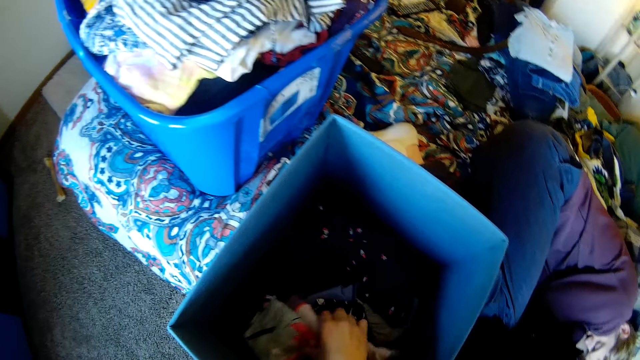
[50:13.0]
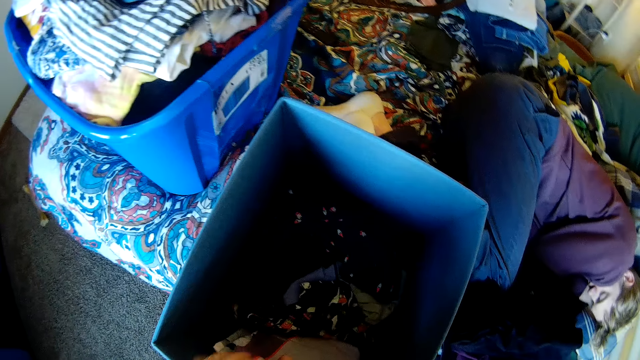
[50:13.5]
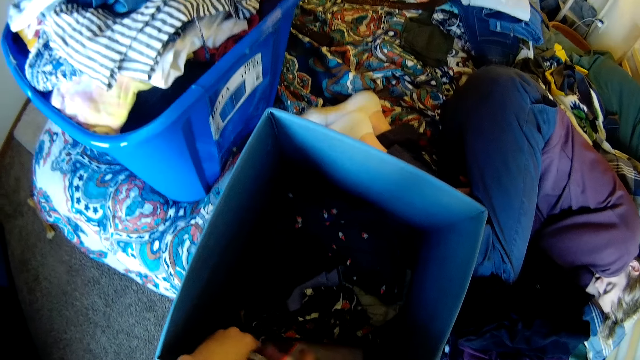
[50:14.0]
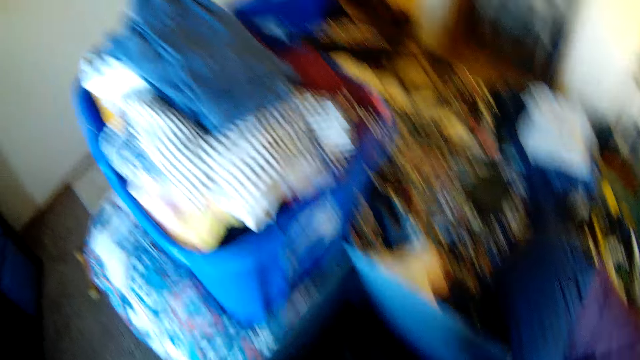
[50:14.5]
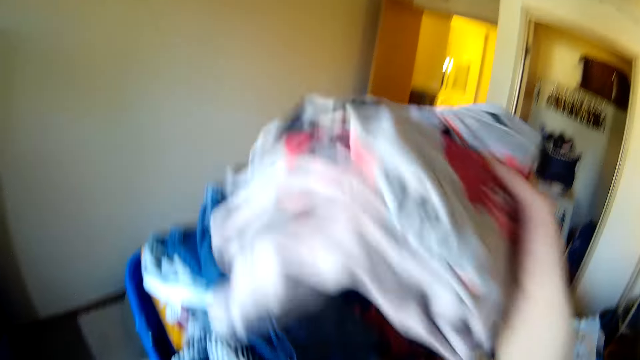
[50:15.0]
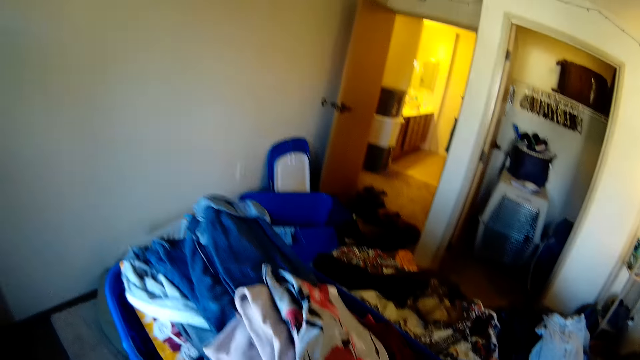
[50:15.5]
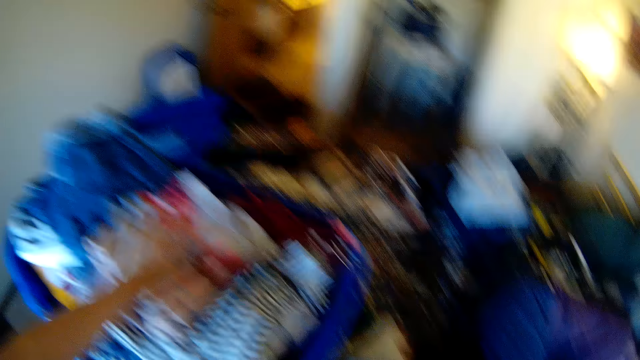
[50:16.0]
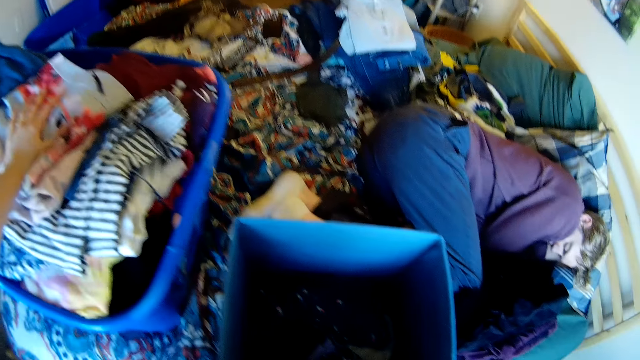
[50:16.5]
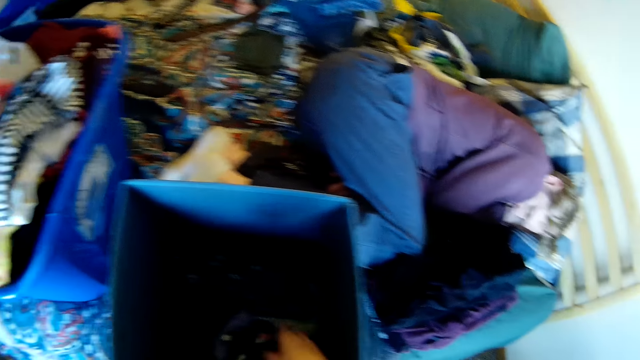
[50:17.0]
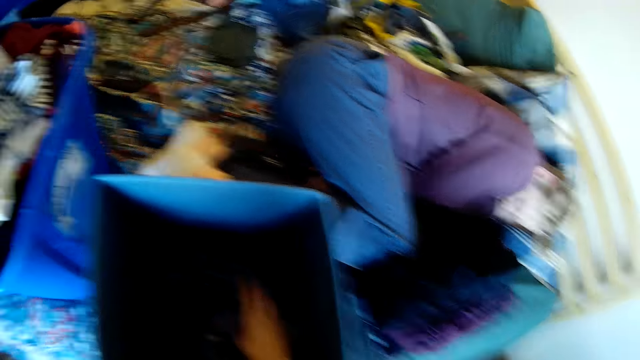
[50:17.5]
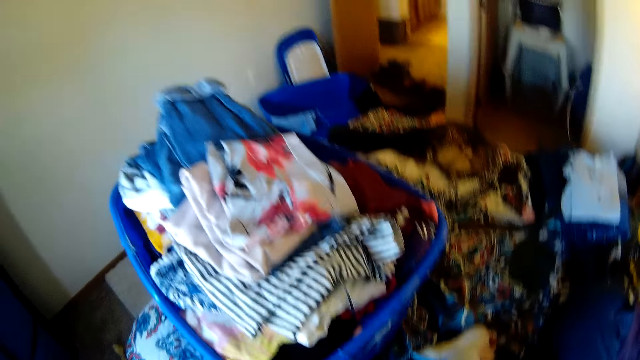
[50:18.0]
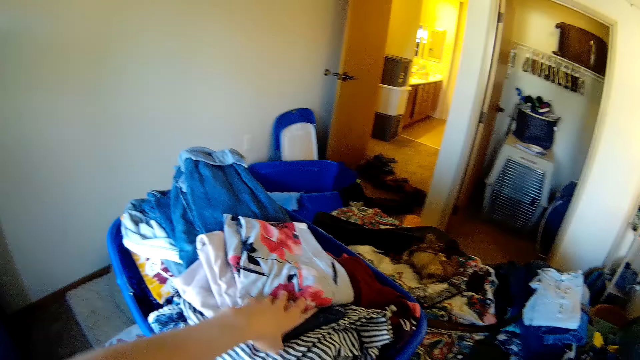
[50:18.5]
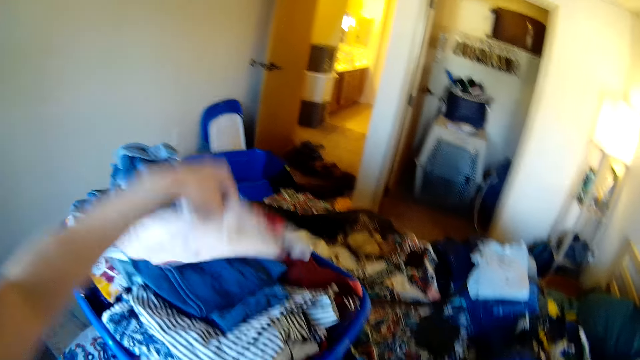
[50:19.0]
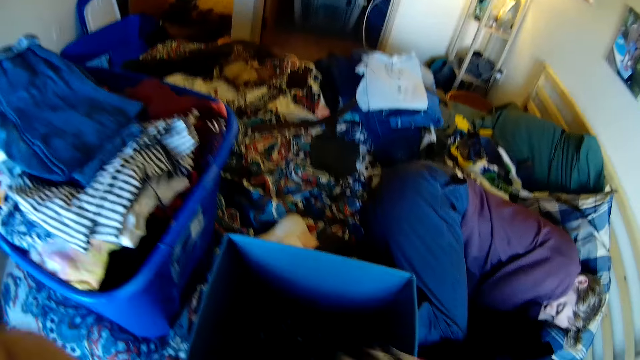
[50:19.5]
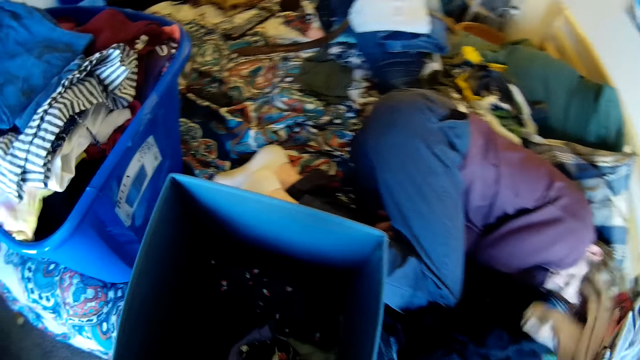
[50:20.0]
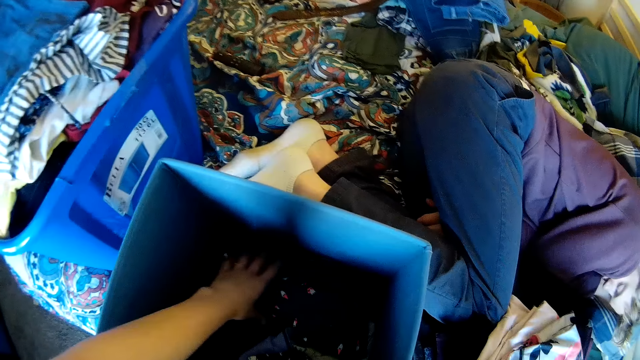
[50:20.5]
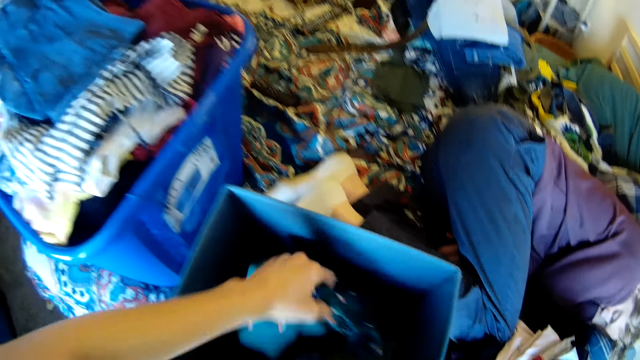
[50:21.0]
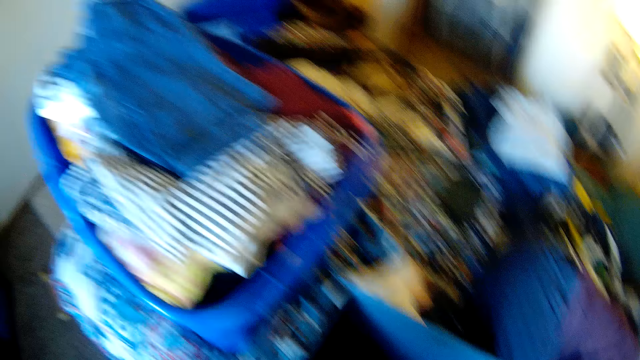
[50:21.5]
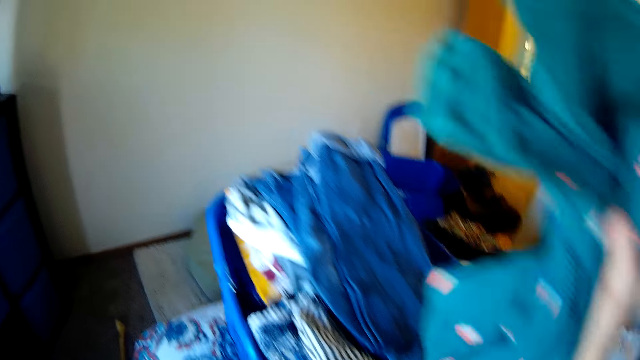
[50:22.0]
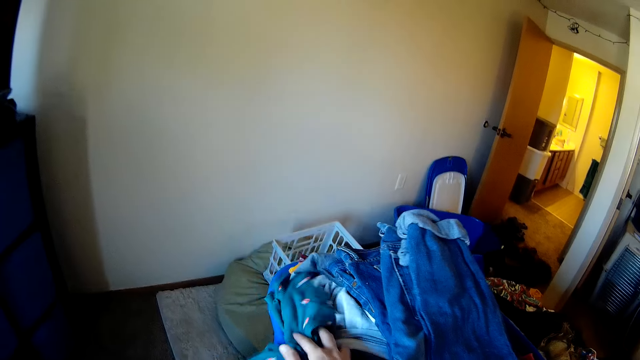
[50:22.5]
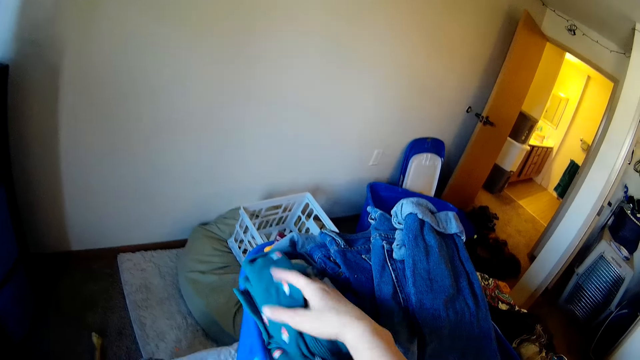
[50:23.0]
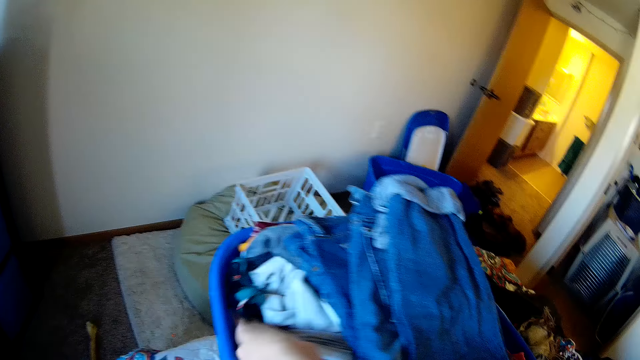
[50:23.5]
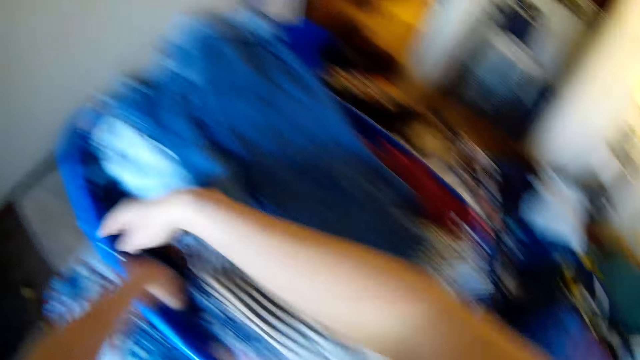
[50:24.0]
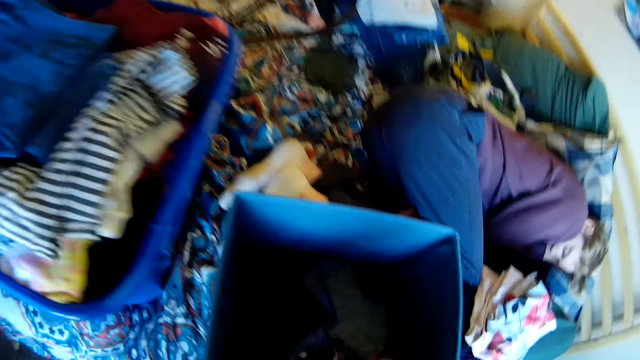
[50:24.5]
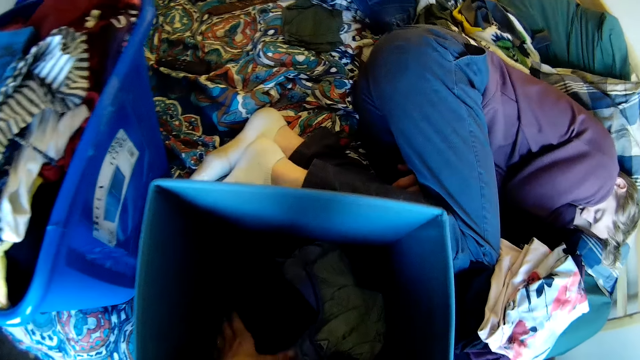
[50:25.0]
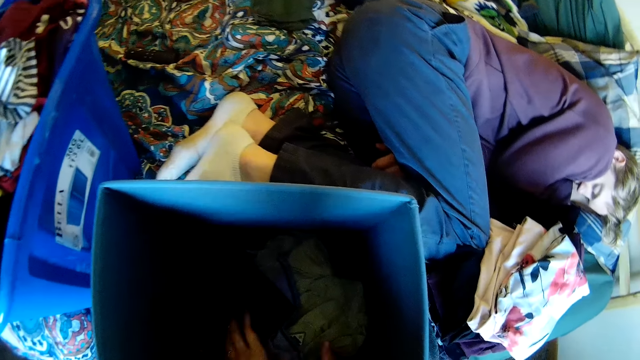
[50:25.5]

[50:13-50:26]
The camera wearer picks the clothes from the basket. They sort clothes in the basket. They put the clothes on the basket with clothes. They pick clothes from the basket with clothes. They place the clothes on the bed. They pick clothes from the basket. They carry a cloth. They put the cloth on the basket with clothes. They pick clothes from the basket.
